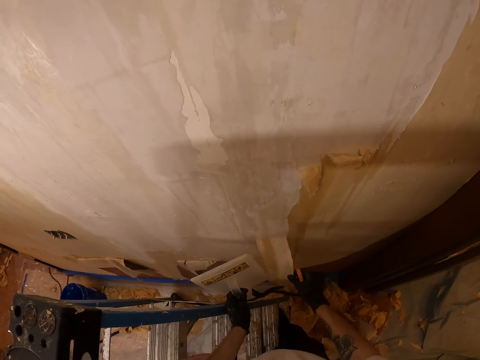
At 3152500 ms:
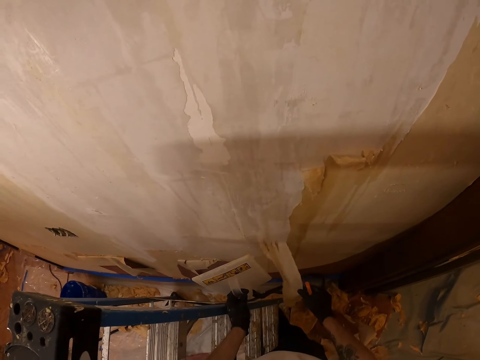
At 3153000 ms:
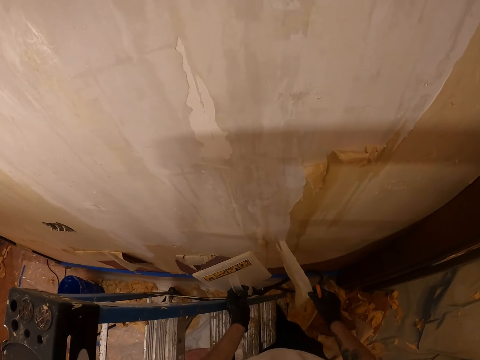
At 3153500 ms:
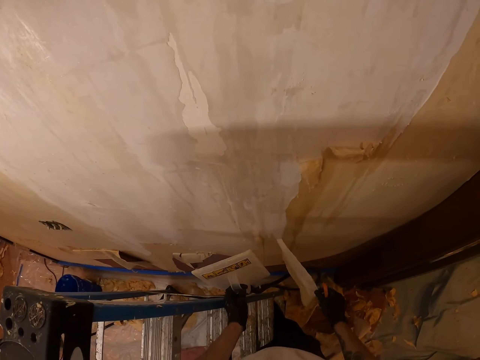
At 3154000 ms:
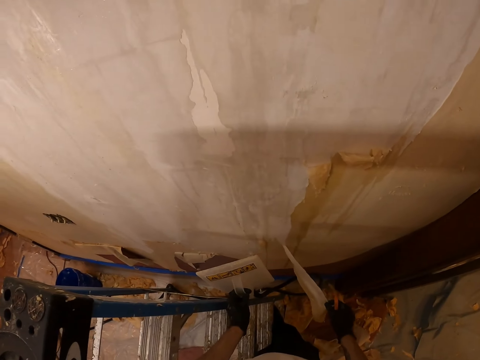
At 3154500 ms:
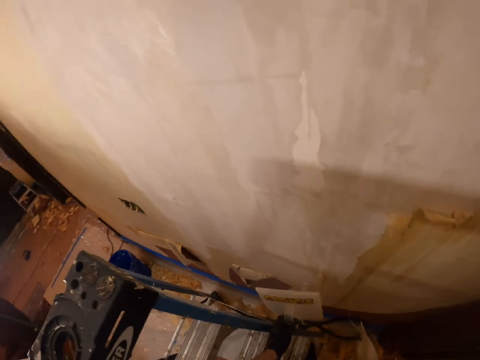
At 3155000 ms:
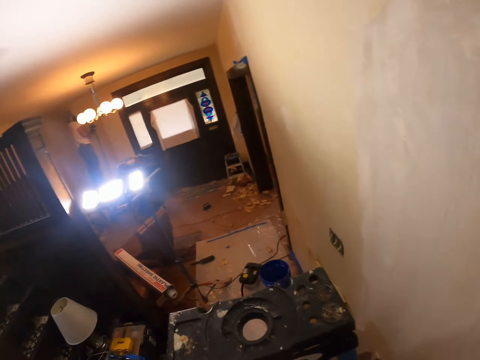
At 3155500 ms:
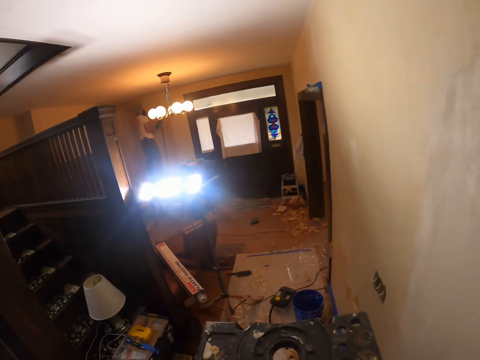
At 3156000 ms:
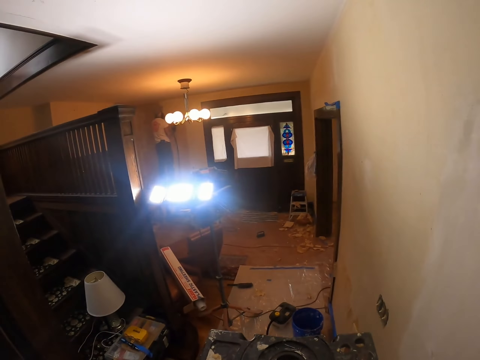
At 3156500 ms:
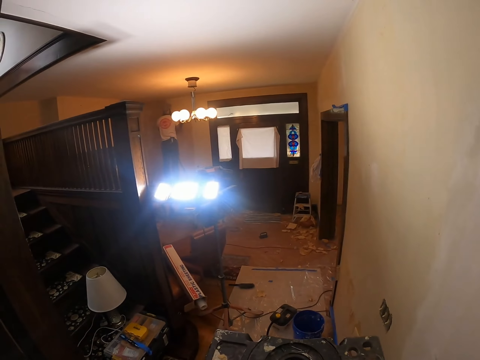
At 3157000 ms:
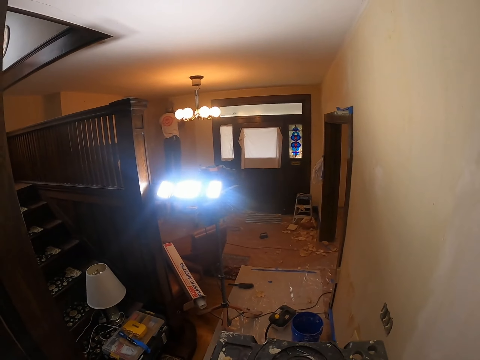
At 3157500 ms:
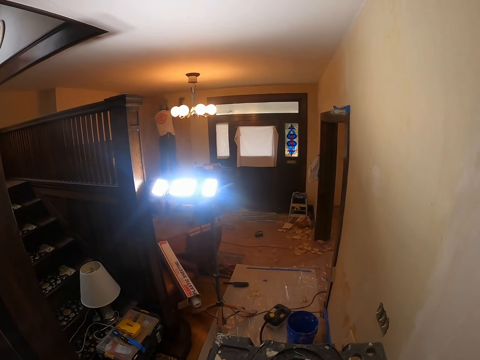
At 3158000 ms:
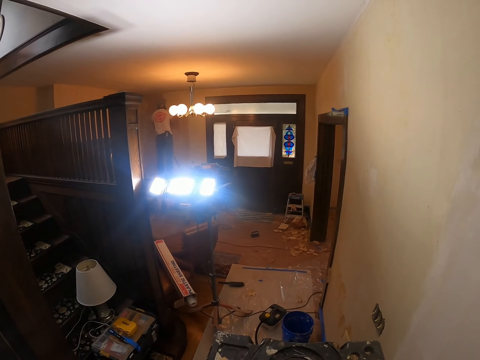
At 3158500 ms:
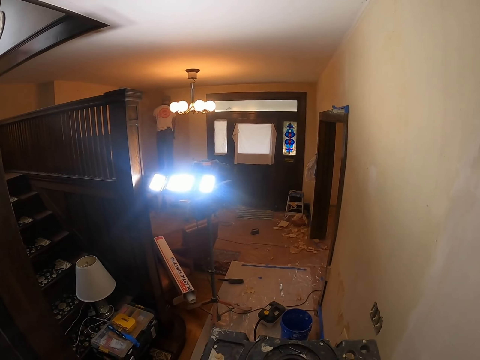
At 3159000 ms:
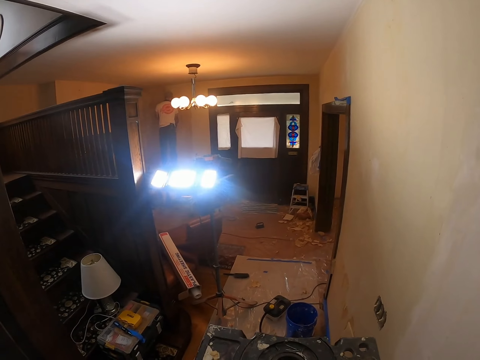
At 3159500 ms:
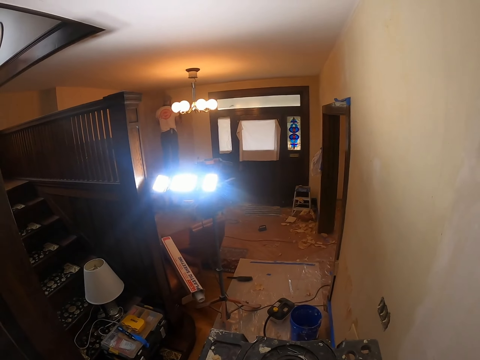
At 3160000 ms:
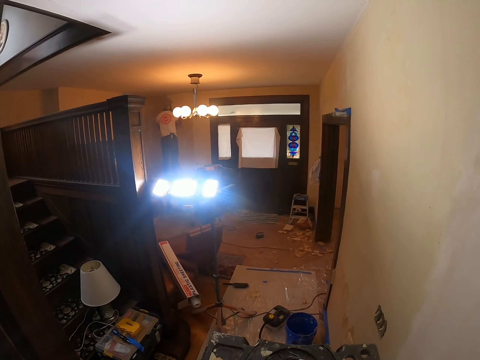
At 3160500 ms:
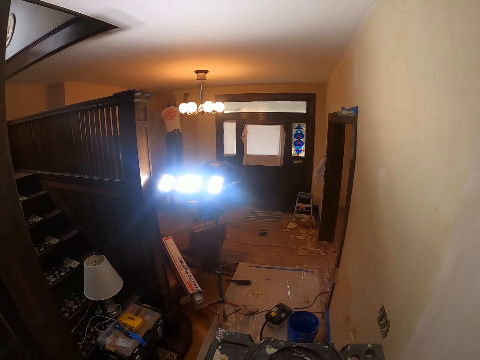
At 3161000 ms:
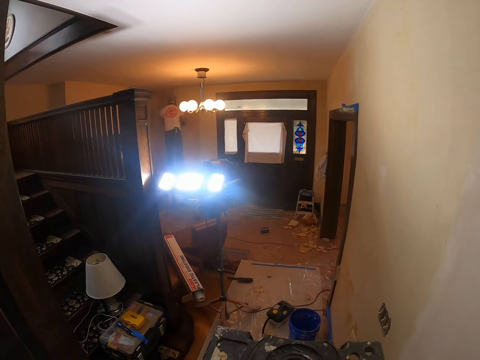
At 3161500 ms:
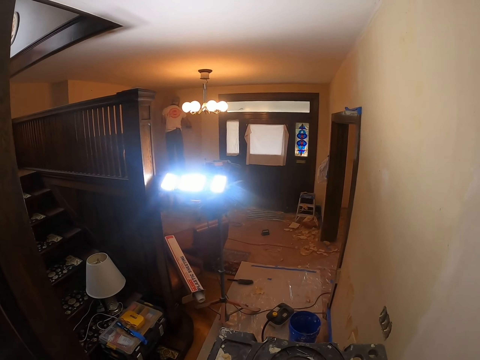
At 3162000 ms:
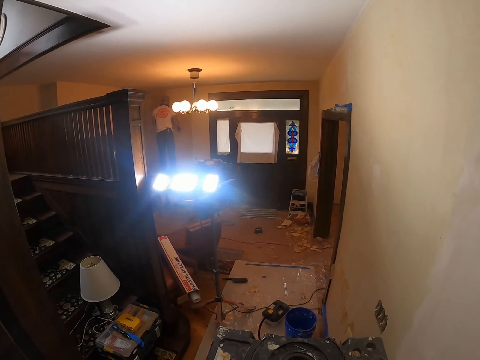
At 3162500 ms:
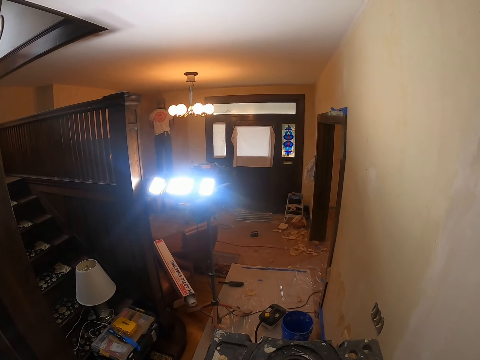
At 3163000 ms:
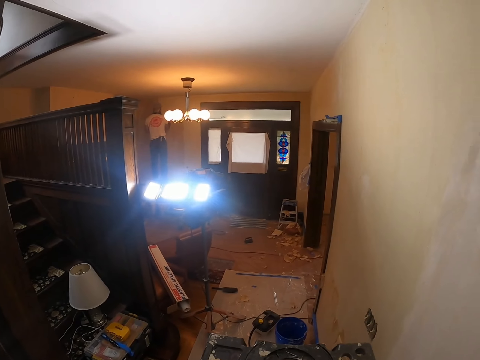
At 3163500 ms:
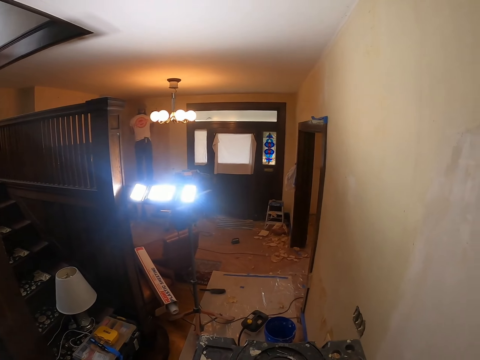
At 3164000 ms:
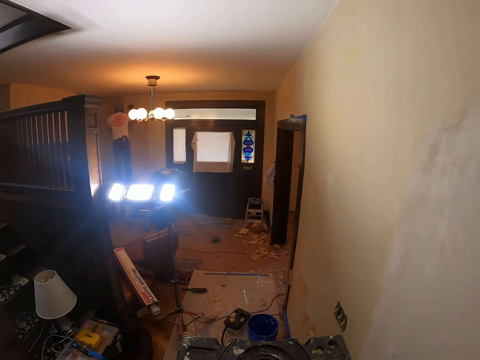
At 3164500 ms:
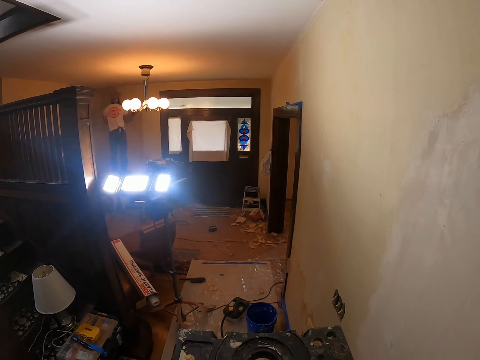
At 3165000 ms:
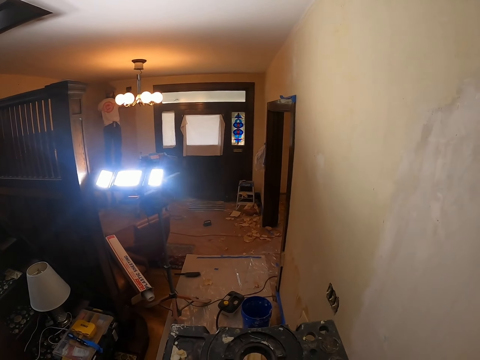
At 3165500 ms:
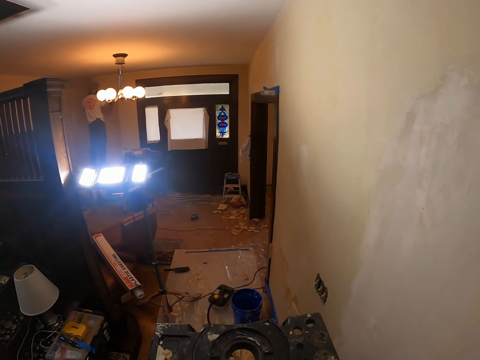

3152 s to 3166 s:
The camera wearer looks around. They stare at a person. The person paints the wall with a paint brush.

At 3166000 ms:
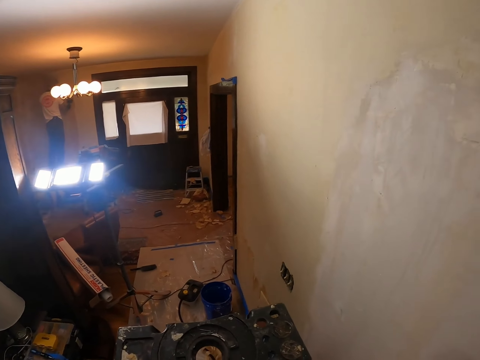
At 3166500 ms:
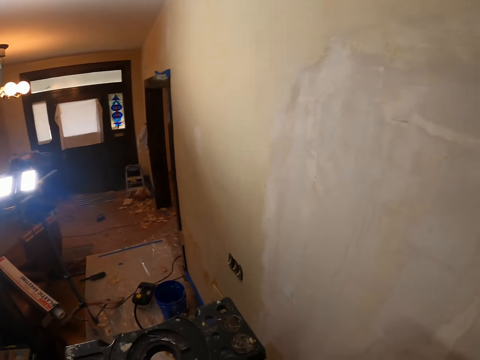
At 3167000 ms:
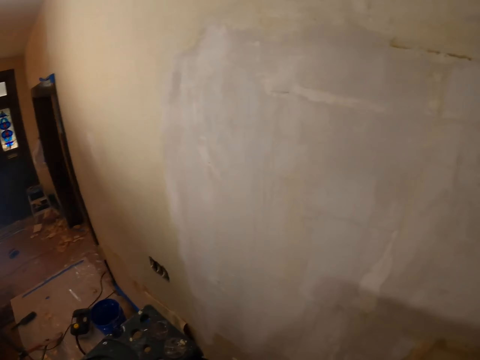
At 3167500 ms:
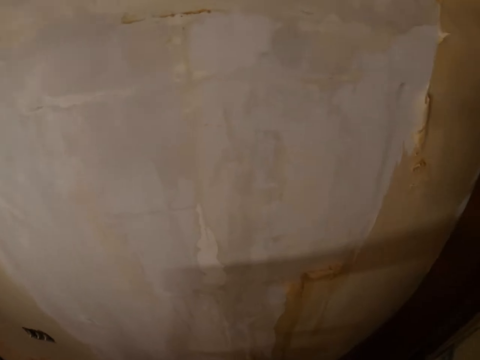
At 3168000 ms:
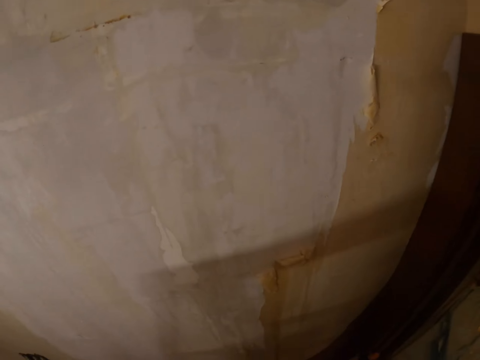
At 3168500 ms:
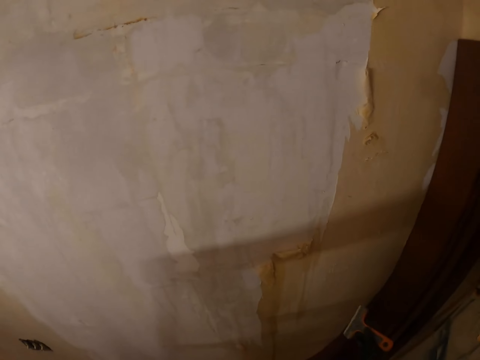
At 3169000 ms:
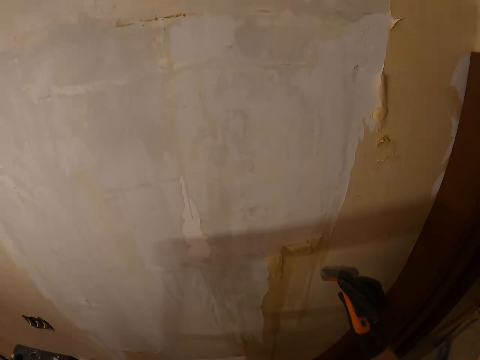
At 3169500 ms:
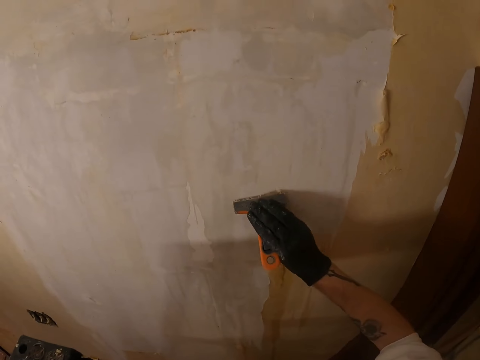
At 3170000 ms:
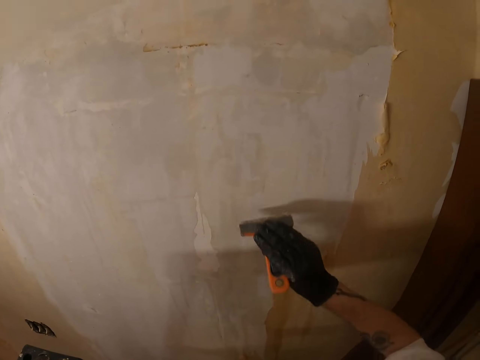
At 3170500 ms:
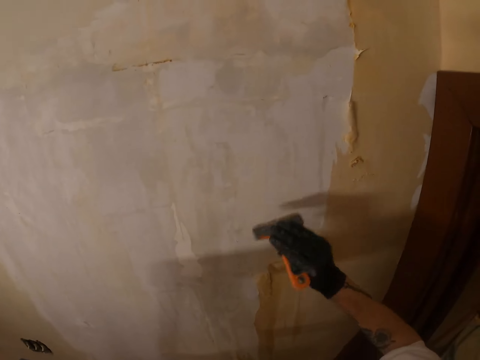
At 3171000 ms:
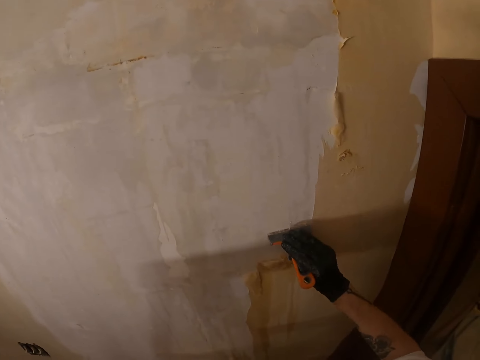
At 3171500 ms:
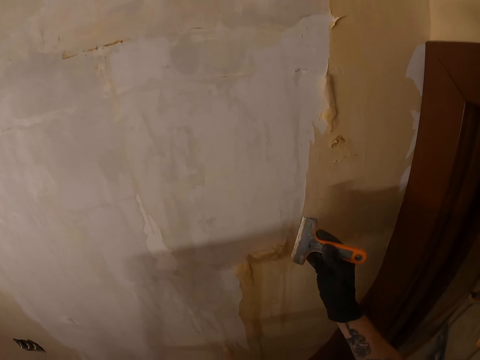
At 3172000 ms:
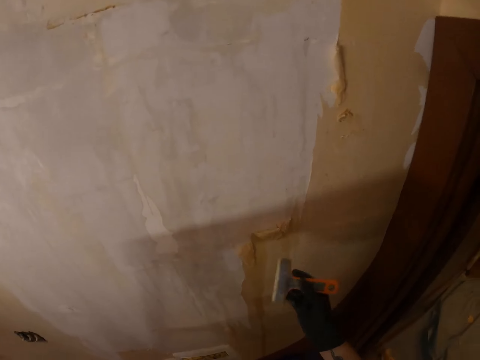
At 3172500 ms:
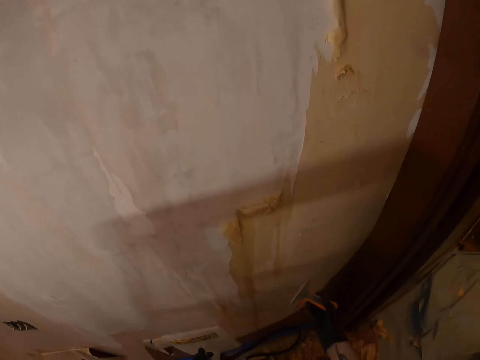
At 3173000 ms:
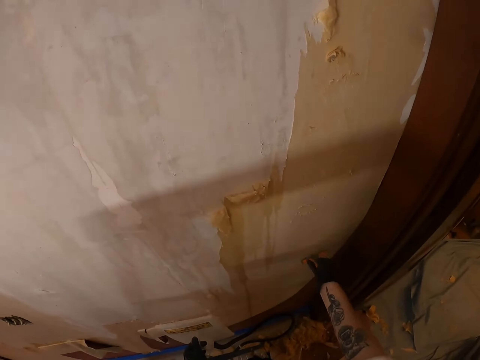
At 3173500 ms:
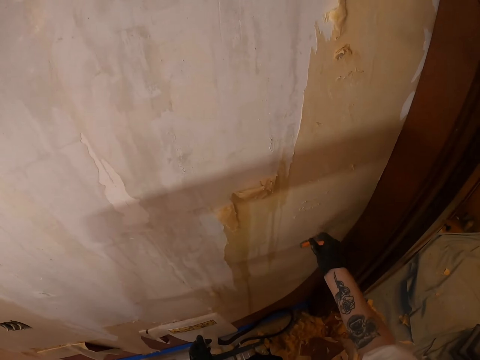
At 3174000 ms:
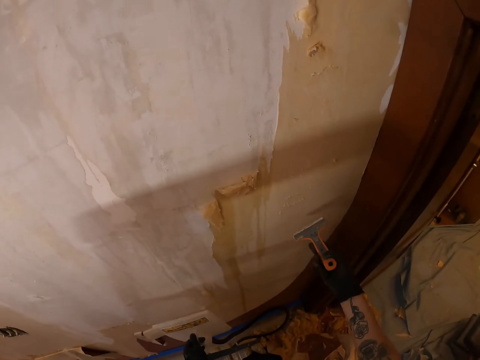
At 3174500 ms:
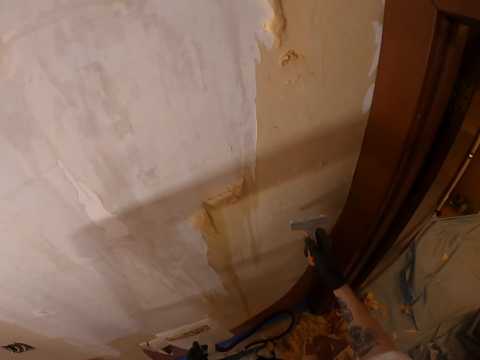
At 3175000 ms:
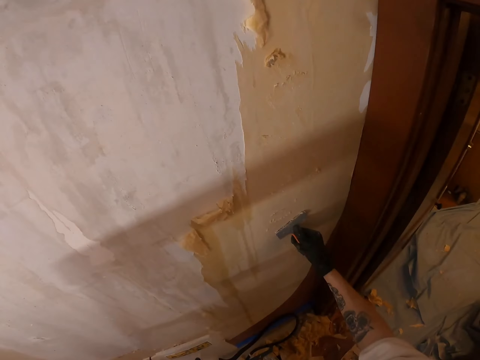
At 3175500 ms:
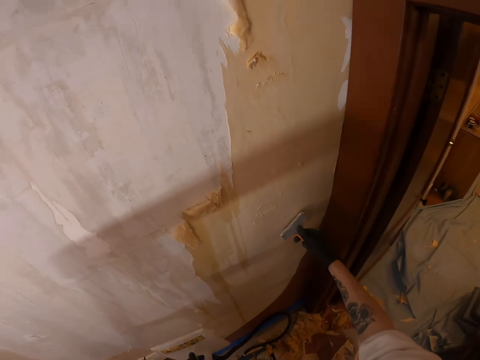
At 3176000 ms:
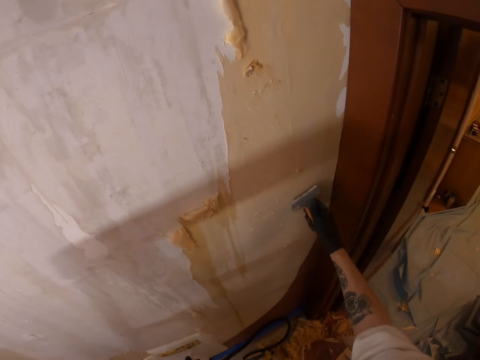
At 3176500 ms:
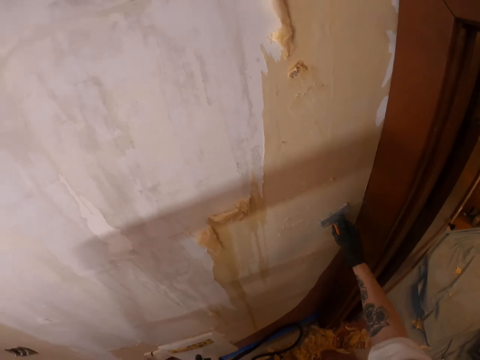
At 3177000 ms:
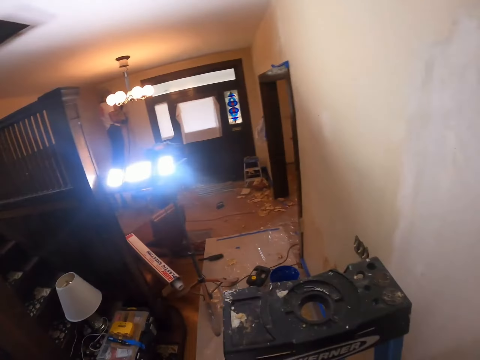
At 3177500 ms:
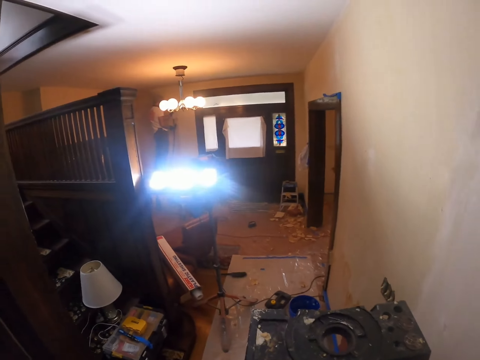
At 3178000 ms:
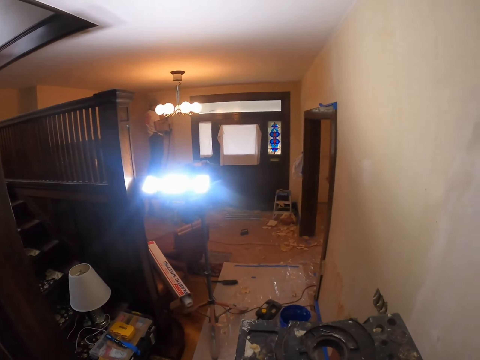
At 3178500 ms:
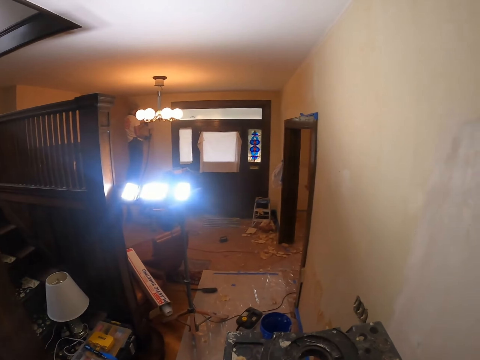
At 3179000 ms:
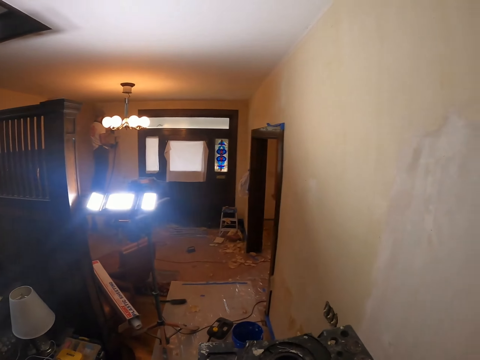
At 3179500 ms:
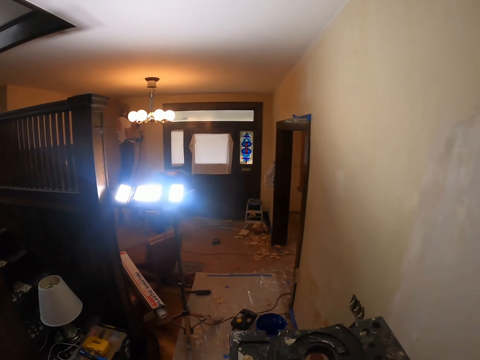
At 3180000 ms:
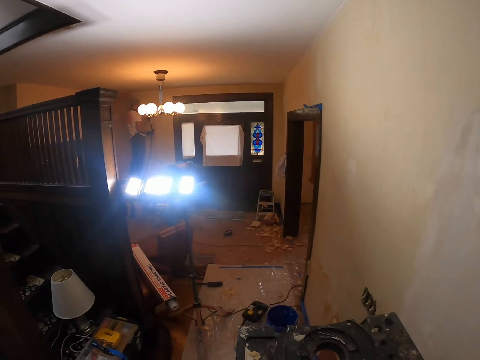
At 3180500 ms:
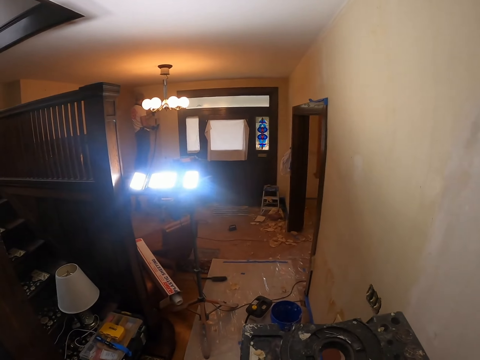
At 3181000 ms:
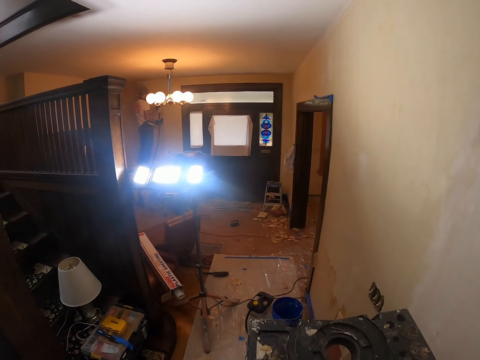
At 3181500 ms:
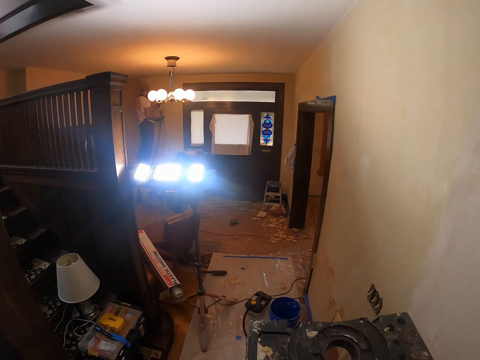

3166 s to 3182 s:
The camera wearer looks around. They remove paint from the wall with the right hand. They remove paint from the wall with a paint scraper in the right hand. They stare at the paint scraper in the right hand. They wipe the paint scraper on the wall. They look around. They stare at a person.
